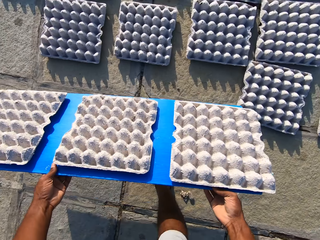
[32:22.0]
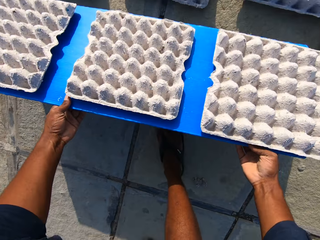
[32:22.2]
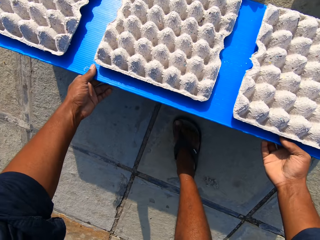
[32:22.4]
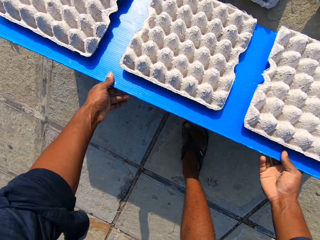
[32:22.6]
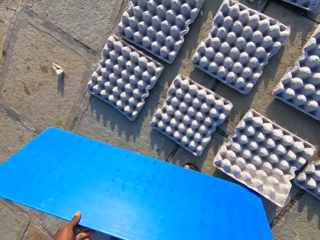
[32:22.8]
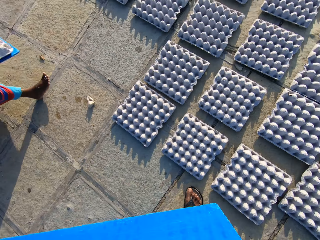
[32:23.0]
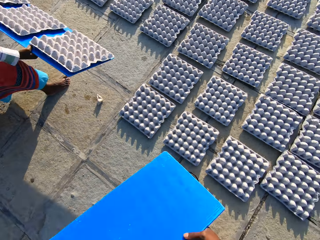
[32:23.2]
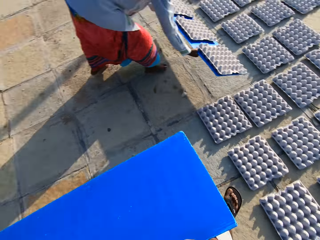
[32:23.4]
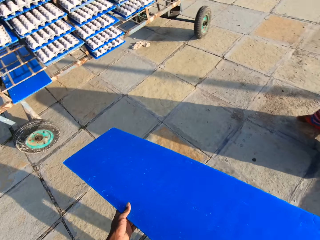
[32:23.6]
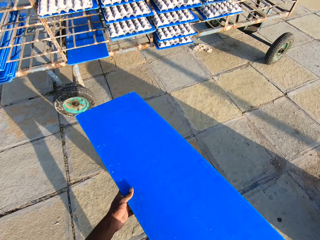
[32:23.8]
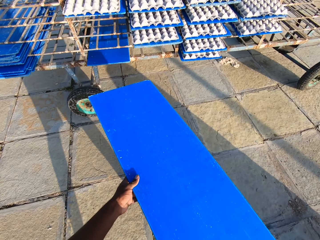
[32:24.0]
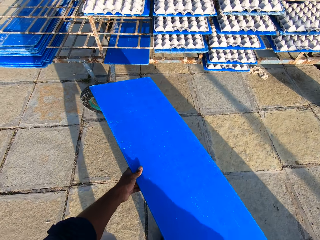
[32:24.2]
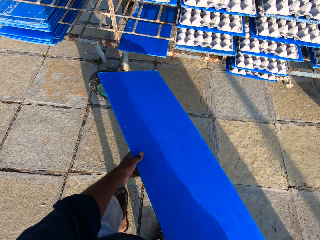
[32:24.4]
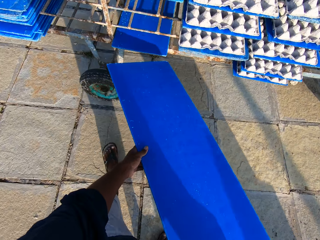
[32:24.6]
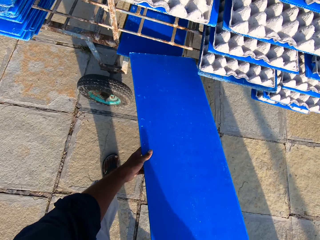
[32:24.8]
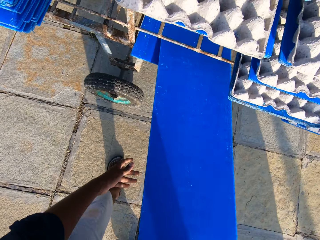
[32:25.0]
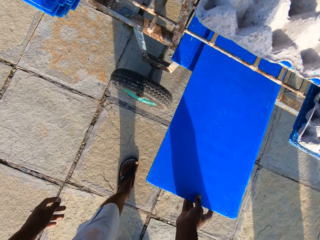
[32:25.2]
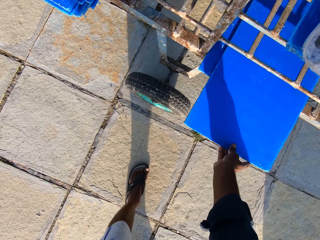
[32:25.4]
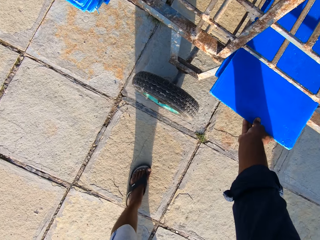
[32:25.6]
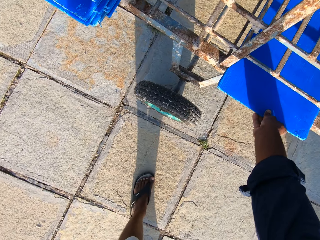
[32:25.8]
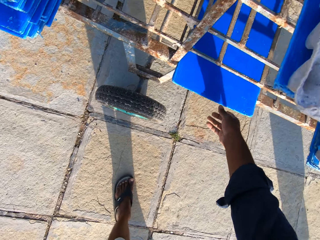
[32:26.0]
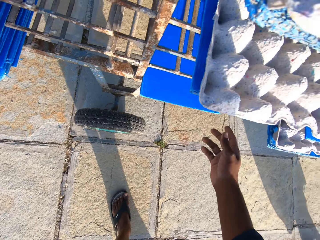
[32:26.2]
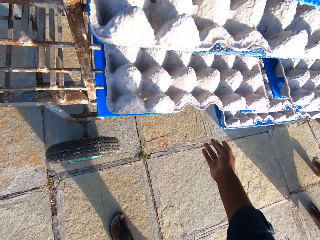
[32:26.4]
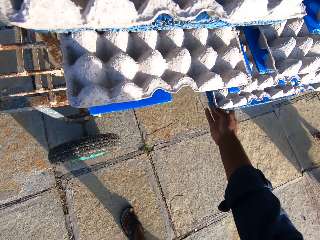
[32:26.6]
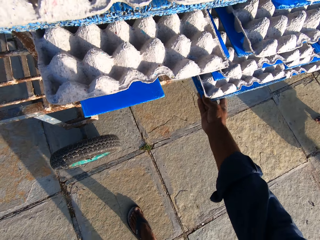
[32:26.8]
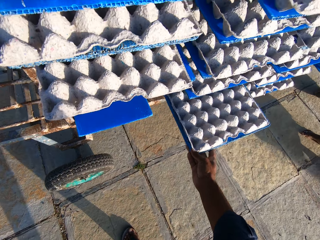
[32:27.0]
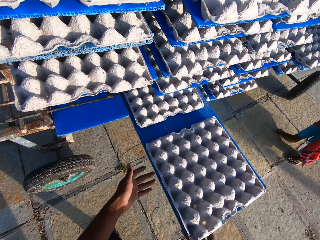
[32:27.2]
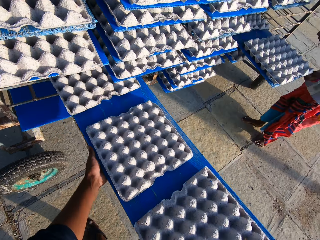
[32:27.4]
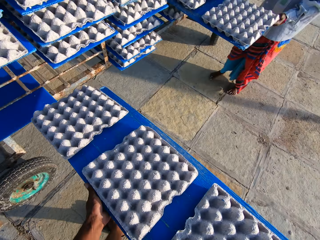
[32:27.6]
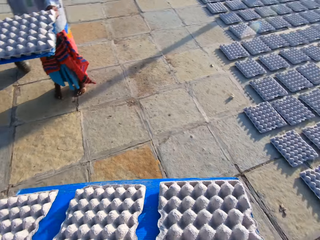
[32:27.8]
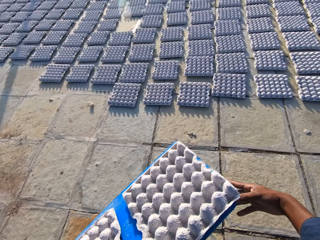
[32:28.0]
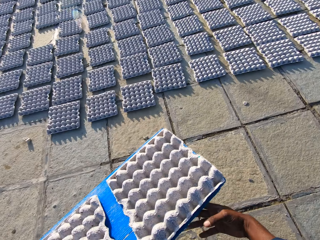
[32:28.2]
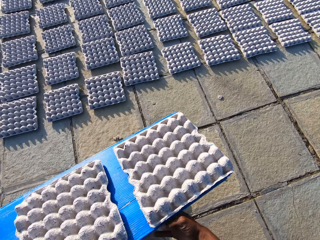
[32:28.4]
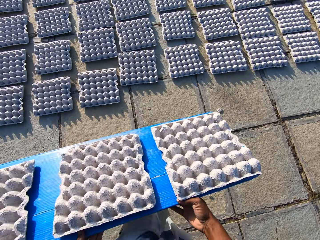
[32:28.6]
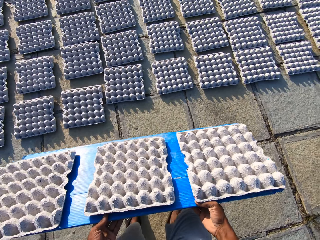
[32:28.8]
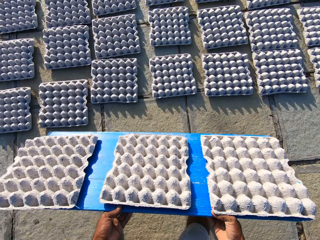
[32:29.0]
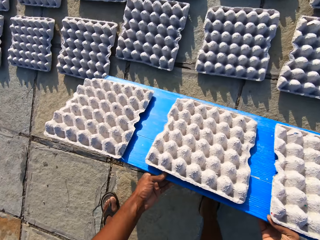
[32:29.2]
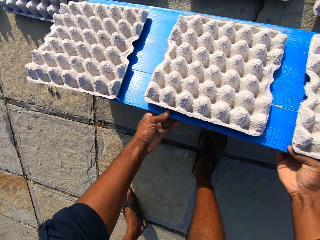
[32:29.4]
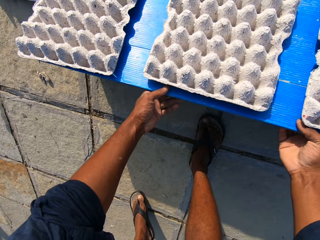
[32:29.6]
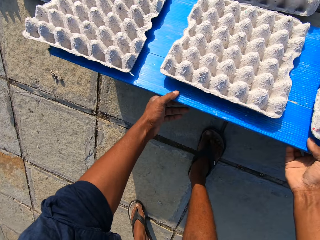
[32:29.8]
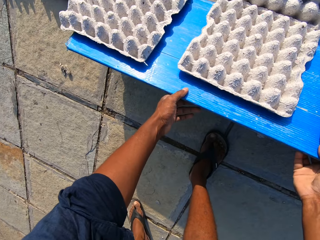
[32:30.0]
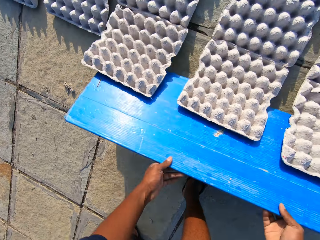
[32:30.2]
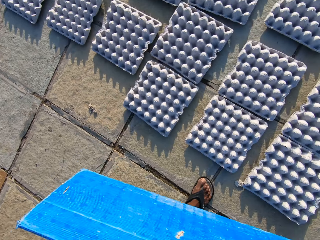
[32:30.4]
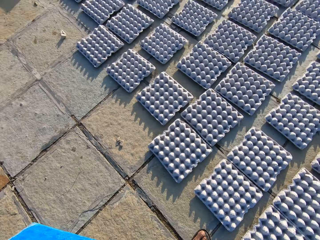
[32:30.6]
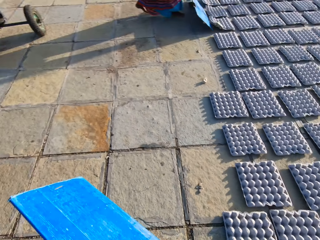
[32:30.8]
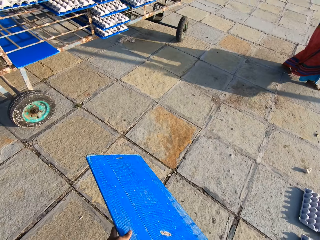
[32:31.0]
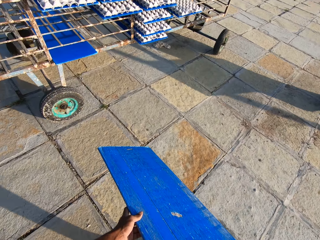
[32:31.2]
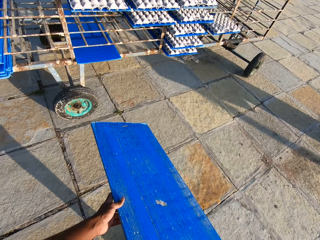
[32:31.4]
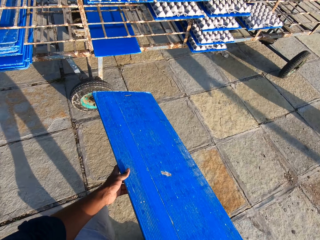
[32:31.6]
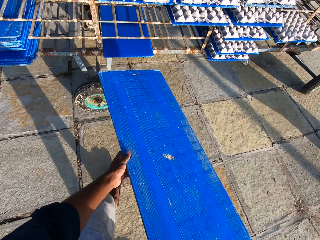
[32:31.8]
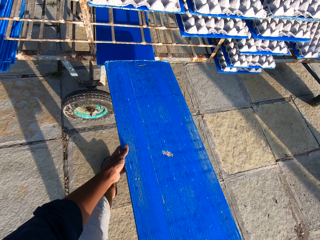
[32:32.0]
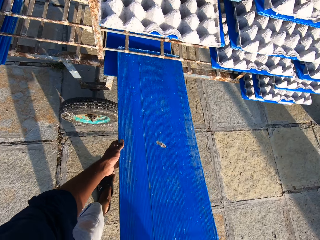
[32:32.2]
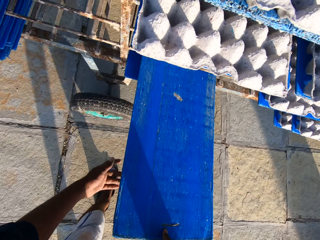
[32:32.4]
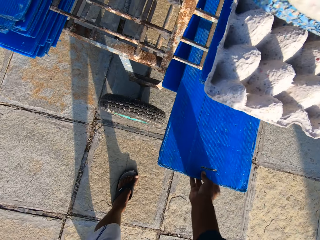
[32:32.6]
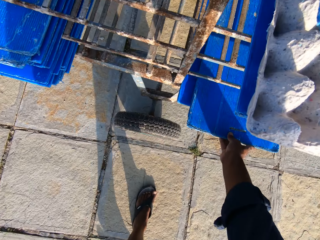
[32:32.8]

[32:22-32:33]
The camera wearer slides the egg crates off the tray to the floor. A lady walks around and puts the trays down. The camera wearer walks with the tray to the trolley. They put the tray in the trolley. They pull out a tray with egg crates from the trolley. The lady takes the egg tray holder. The camera wearer walks with the tray. They slide the egg crates off the tray to the floor. The lady walks around. The camera wearer walks with the tray to the trolley. They put the tray in the trolley.

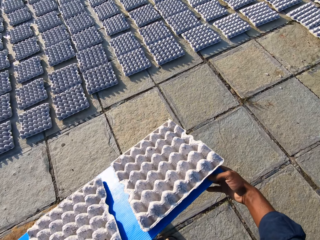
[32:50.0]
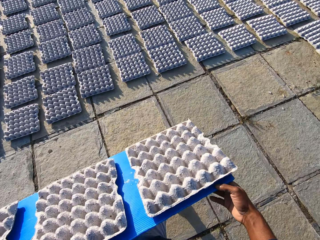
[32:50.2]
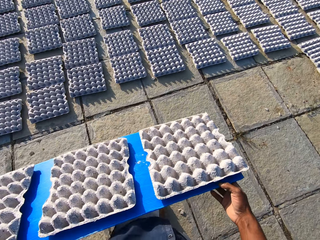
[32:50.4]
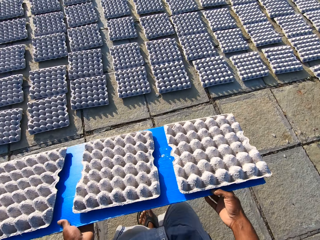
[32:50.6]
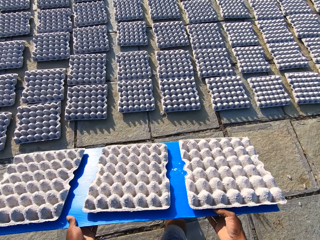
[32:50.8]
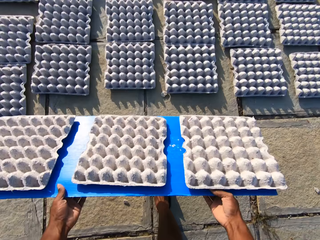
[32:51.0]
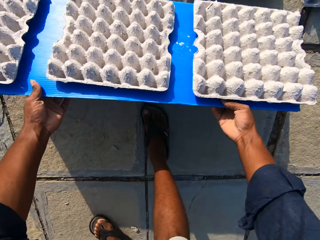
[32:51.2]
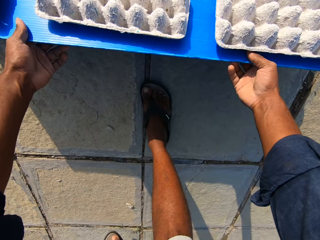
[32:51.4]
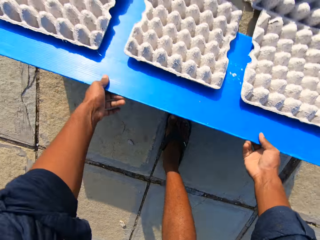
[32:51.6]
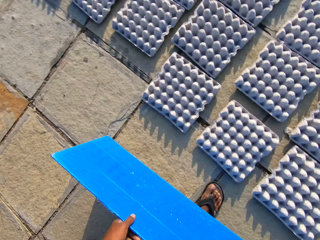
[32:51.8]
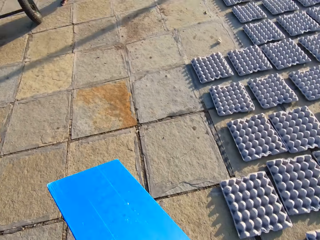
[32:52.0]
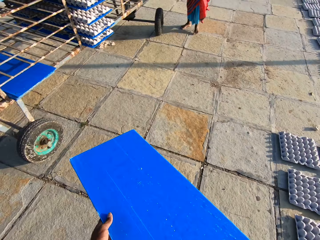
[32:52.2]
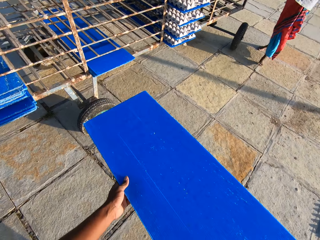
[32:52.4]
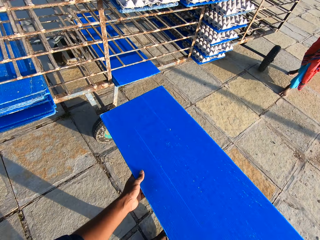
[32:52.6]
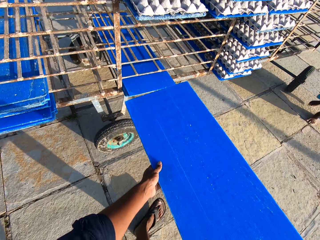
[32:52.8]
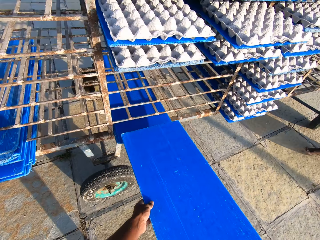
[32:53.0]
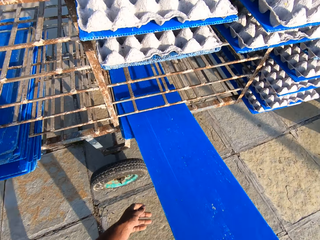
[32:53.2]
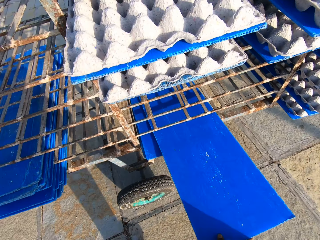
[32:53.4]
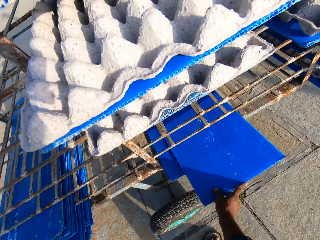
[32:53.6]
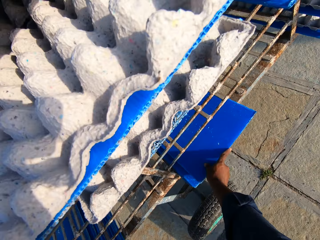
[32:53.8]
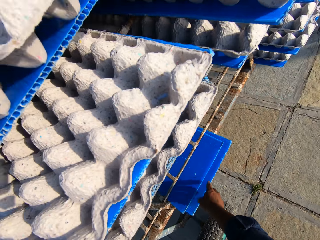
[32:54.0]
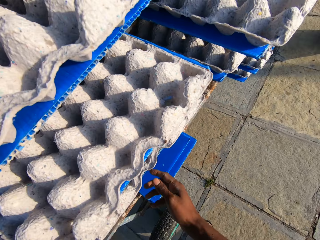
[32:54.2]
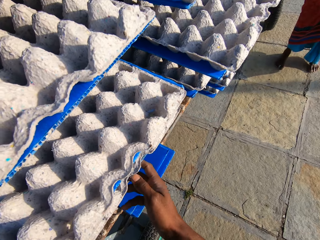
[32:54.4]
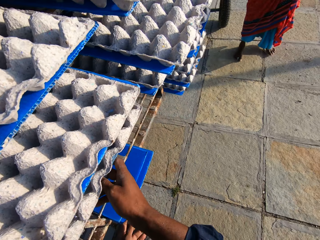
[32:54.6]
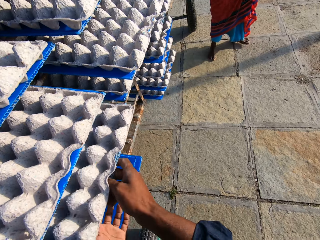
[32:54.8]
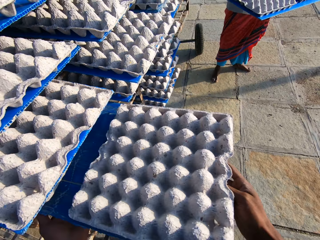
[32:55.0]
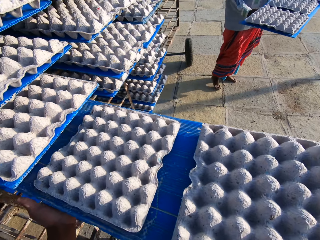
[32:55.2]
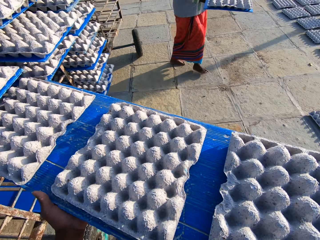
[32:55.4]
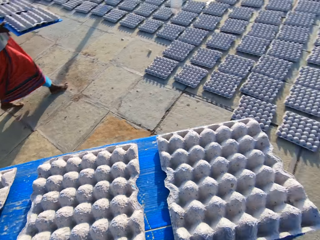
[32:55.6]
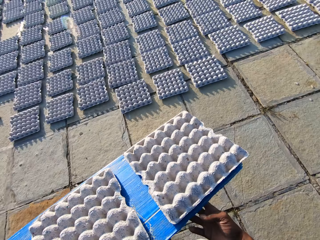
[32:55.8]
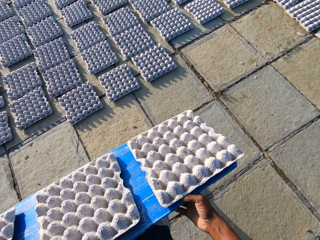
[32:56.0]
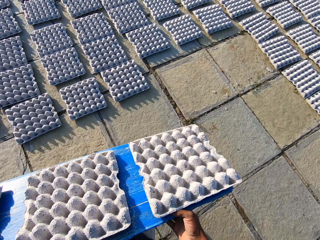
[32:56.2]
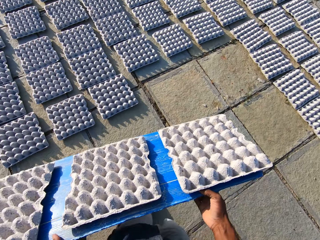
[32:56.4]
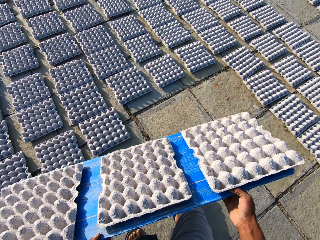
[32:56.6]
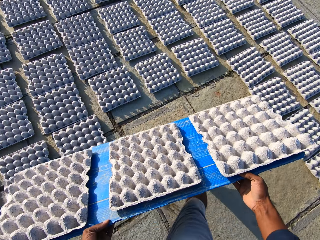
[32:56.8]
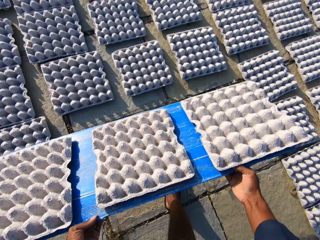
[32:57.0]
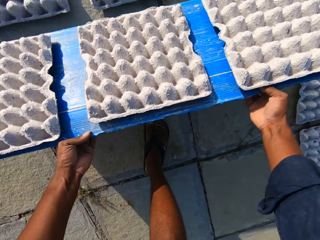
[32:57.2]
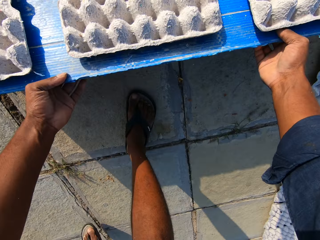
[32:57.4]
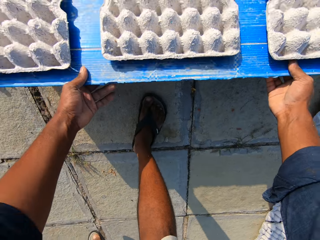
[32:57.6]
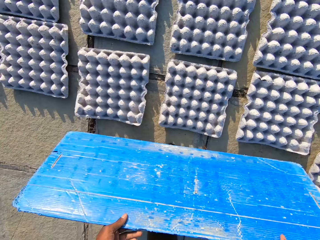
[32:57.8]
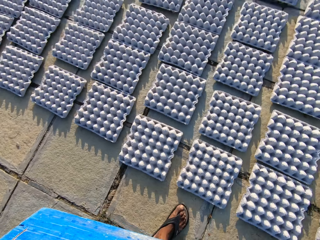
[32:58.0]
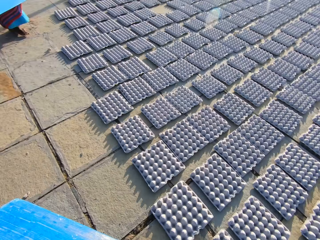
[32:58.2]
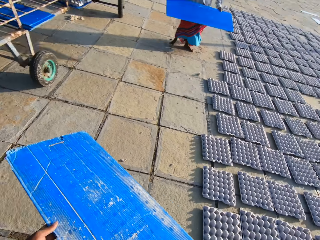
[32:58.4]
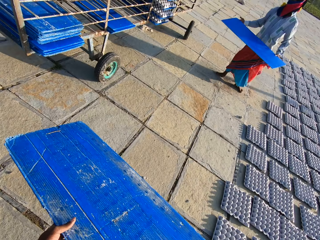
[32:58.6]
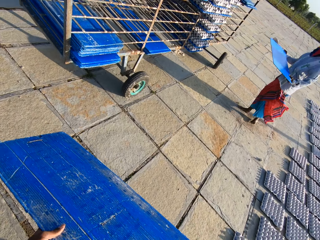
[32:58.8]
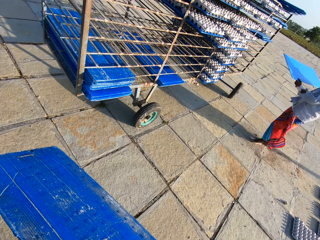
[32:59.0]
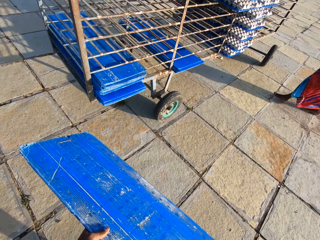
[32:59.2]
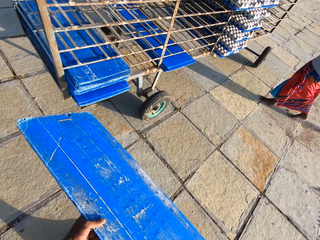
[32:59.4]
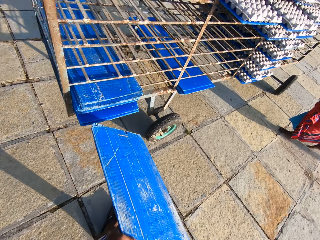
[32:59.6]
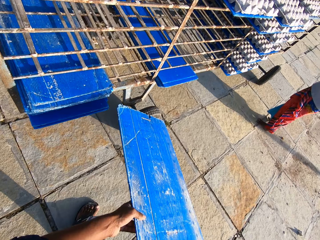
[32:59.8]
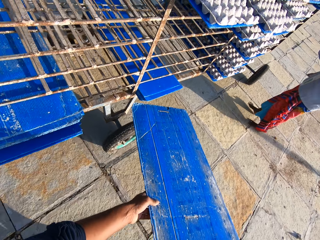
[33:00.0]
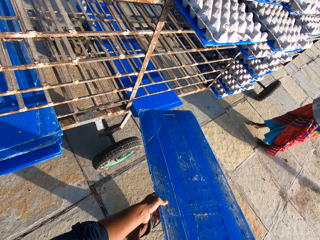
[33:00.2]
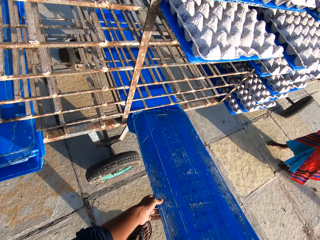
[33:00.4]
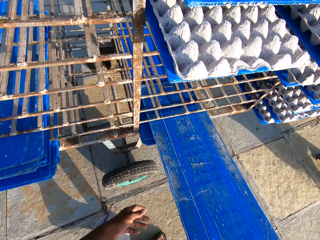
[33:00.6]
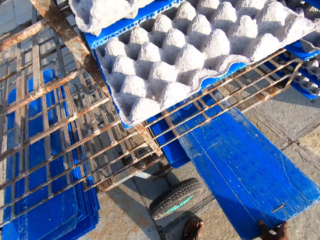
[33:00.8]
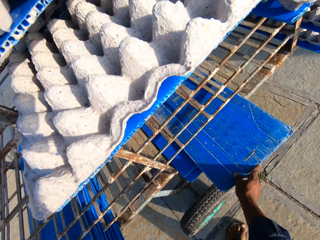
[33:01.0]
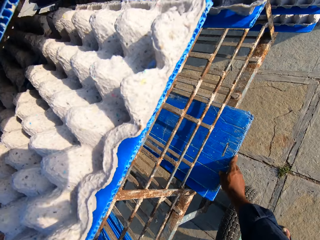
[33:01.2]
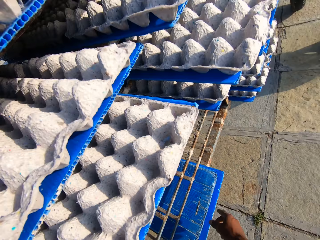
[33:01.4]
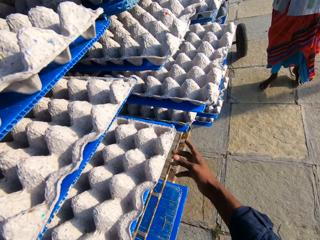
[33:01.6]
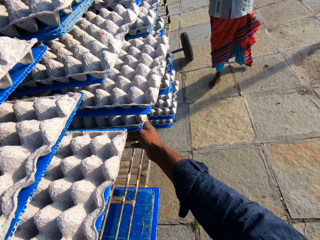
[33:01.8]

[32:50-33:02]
The camera wearer walks with the tray. They slide the egg crates off the tray to the floor. A lady walks around. The camera wearer walks with the tray to the trolley. They put the tray in the trolley. The lady takes the egg tray holder. The camera wearer pulls out a tray with egg crates from the trolley. The lady walks around. The camera wearer walks with the tray. They slide the egg crates off the tray to the floor. The lady walks around. The camera wearer walks with the tray to the trolley. The lady puts the egg tray holder on the trolley. The camera wearer puts the tray in the trolley.
